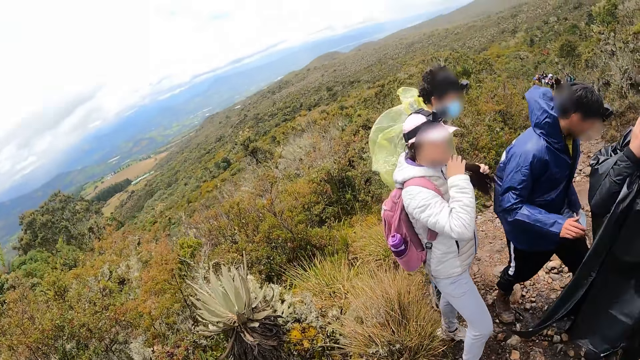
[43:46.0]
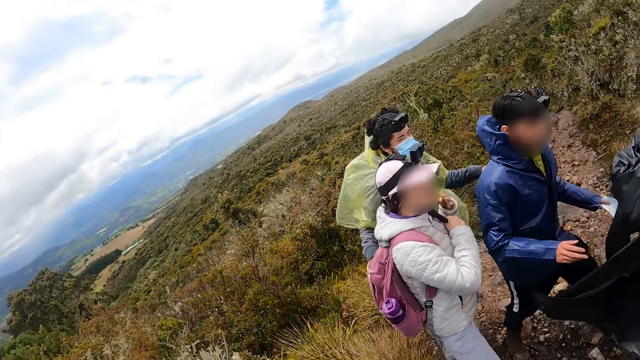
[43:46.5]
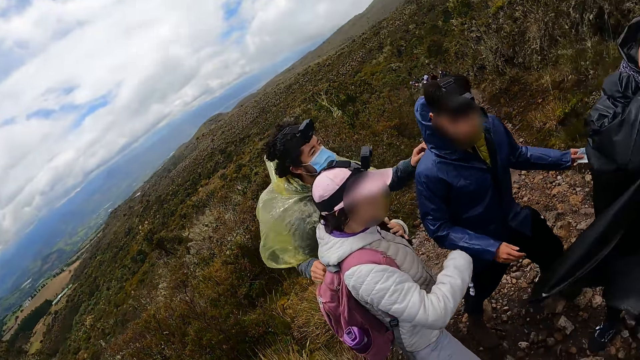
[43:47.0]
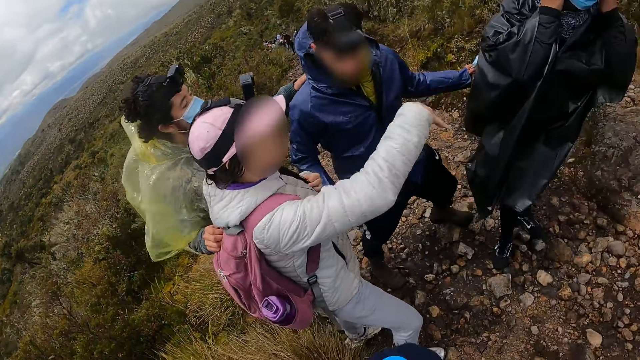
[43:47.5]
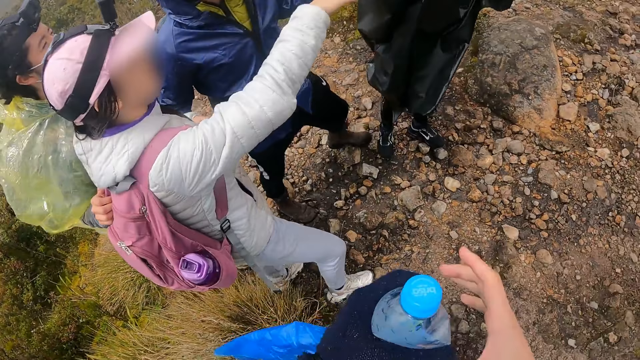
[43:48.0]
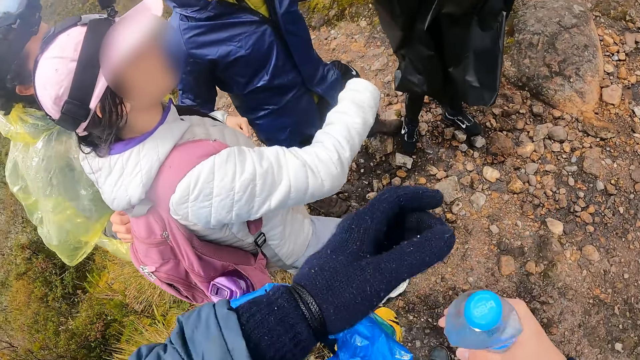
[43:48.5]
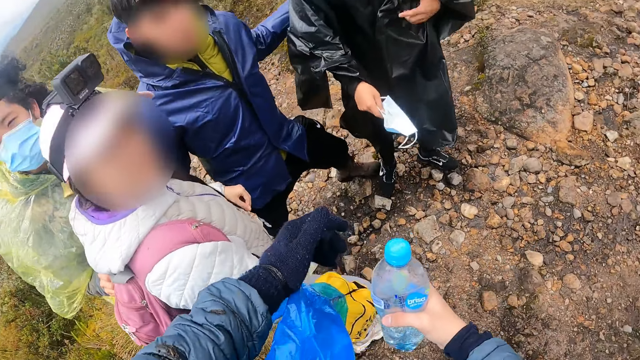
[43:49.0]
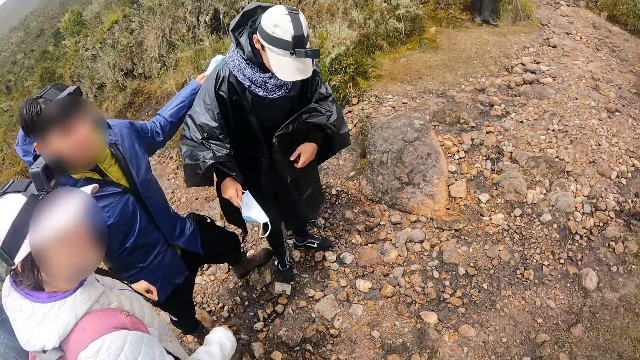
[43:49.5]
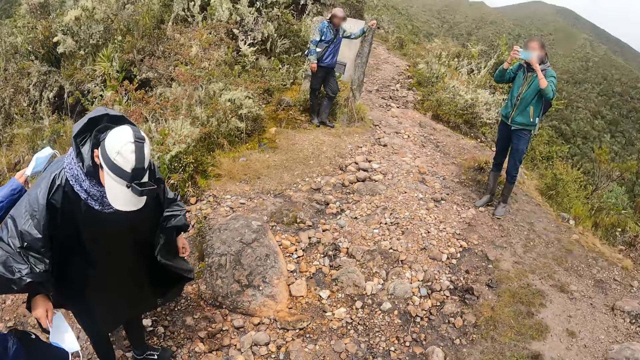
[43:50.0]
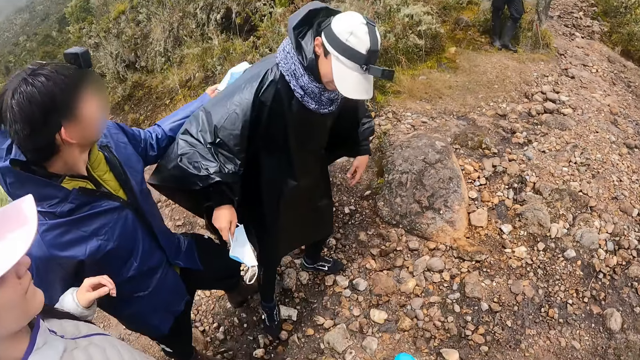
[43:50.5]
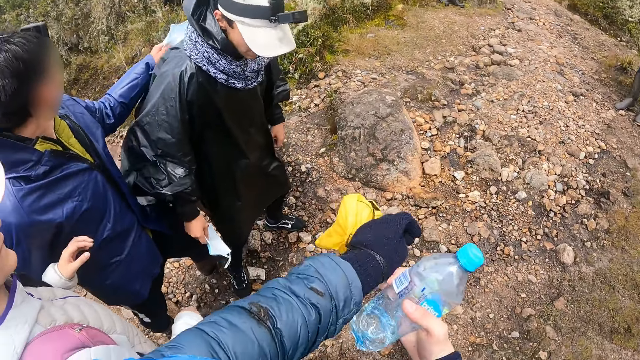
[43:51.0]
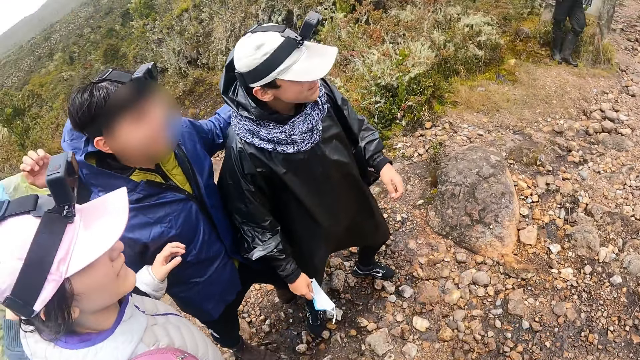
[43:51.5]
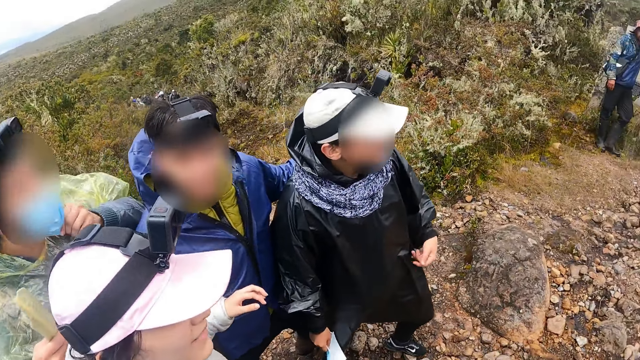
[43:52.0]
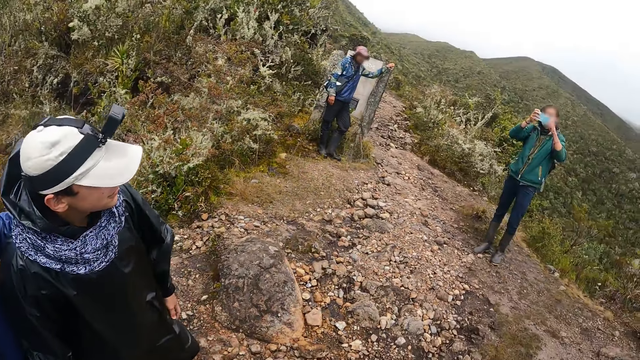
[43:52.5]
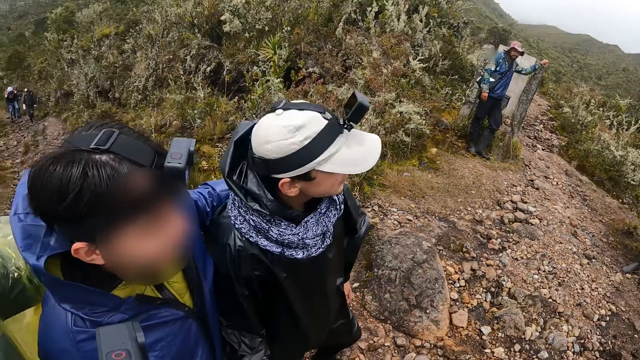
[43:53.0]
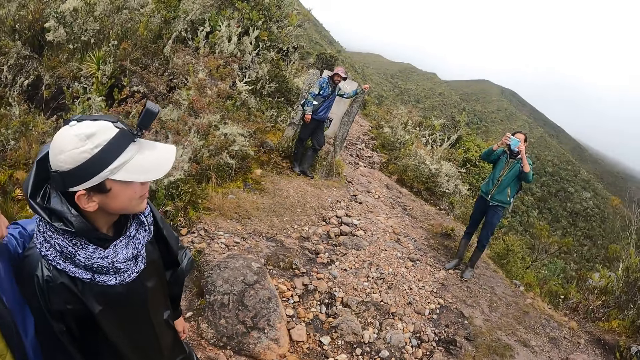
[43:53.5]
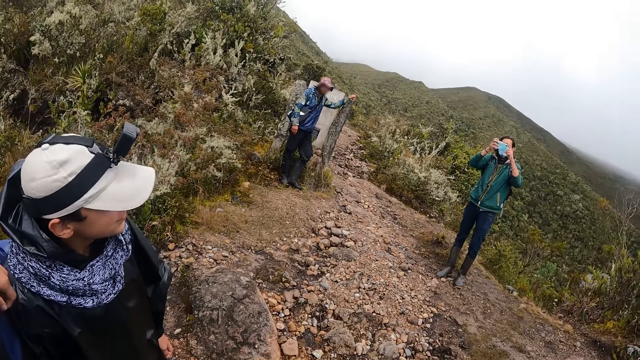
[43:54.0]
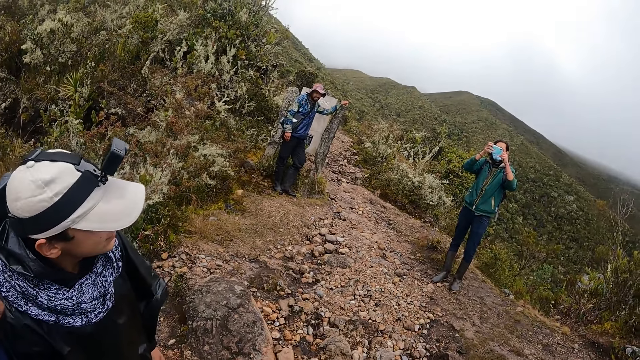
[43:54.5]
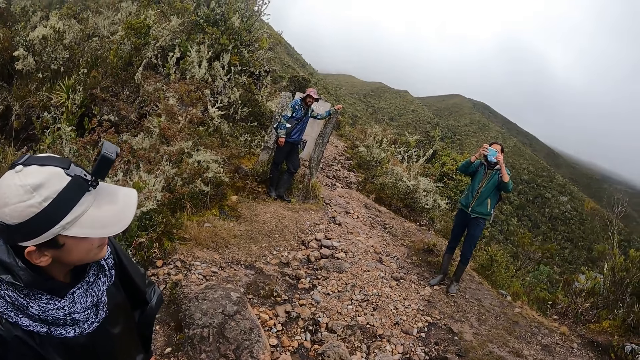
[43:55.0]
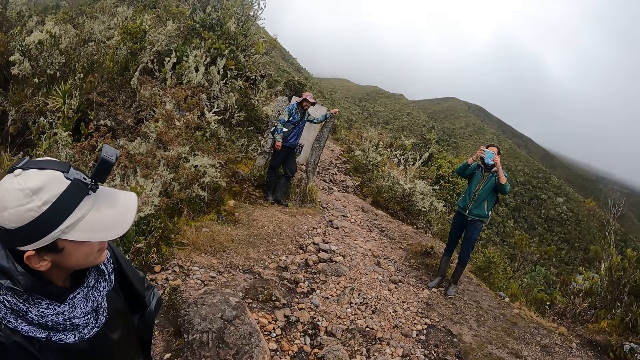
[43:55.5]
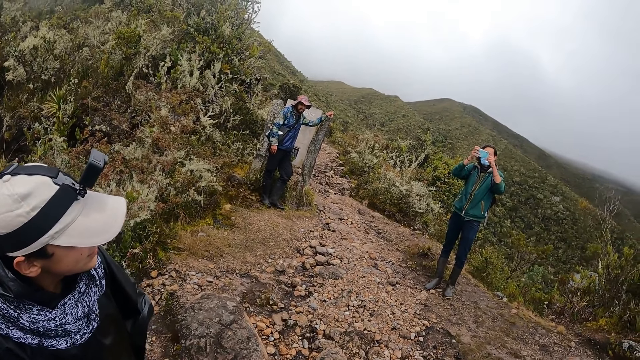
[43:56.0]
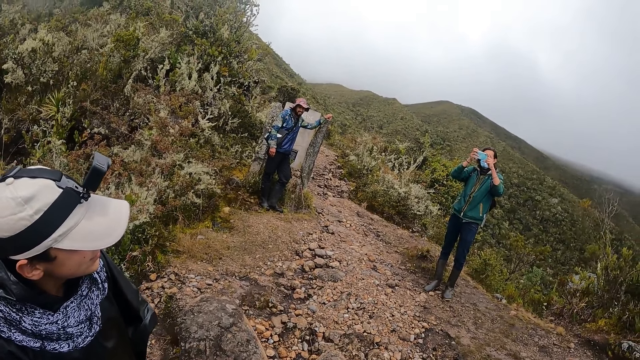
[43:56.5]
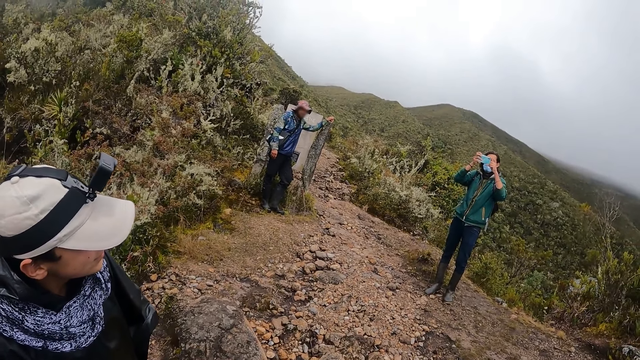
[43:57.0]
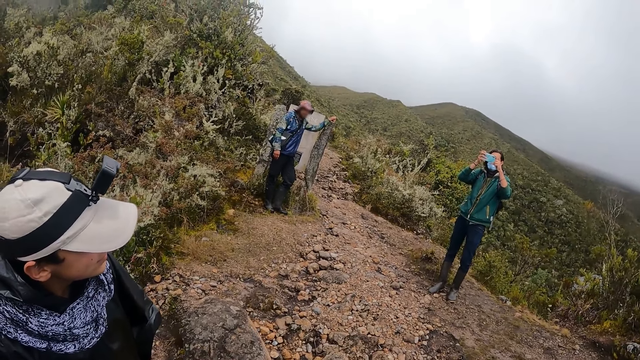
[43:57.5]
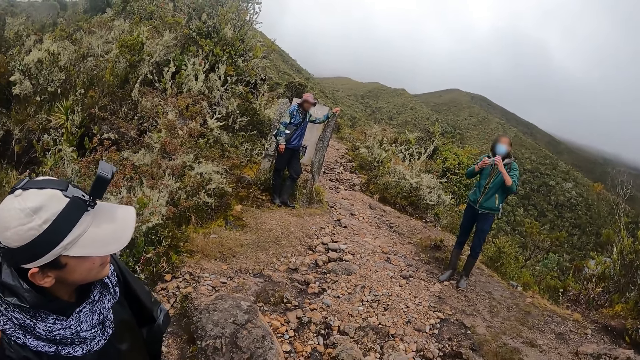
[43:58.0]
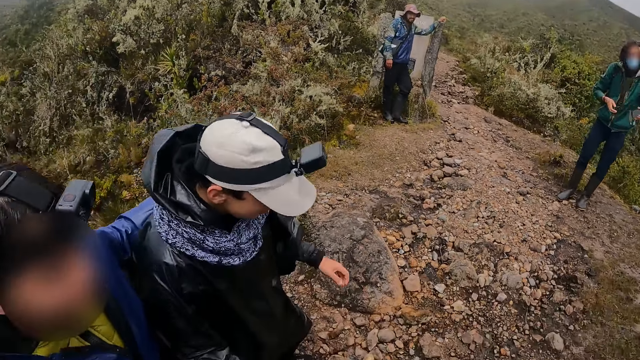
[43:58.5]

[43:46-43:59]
A woman stretches her right hand. The camera wearer holds the bottle with both hands. He looks around. A man takes pictures of the camera wearer. The camera wearer removes the sling bag from his left hand with his right hand. He lifts both hands. He looks around. The man records with a phone.

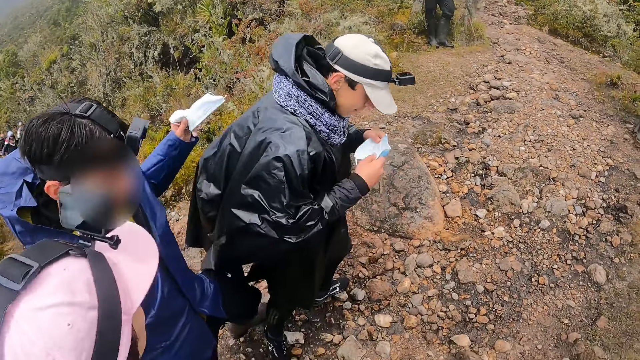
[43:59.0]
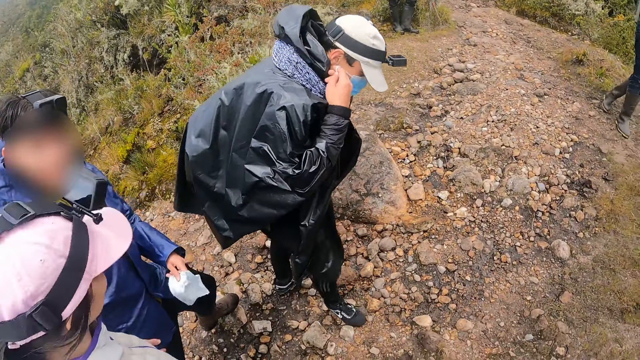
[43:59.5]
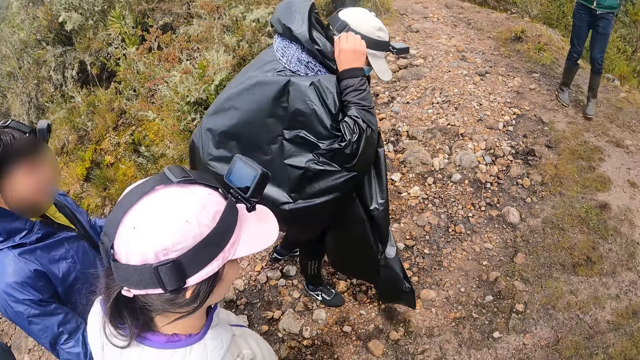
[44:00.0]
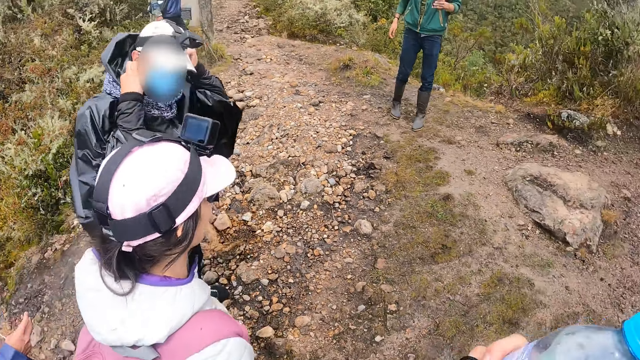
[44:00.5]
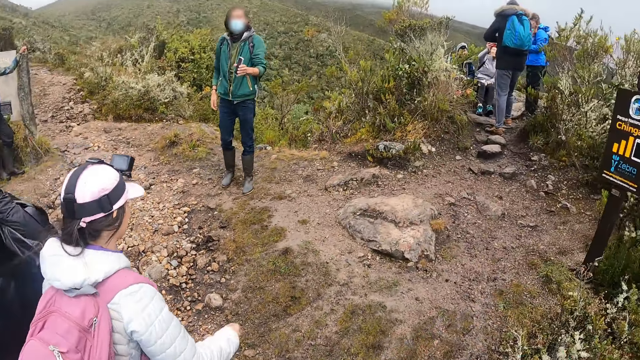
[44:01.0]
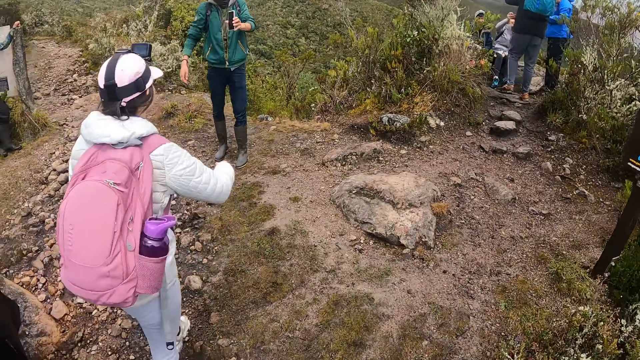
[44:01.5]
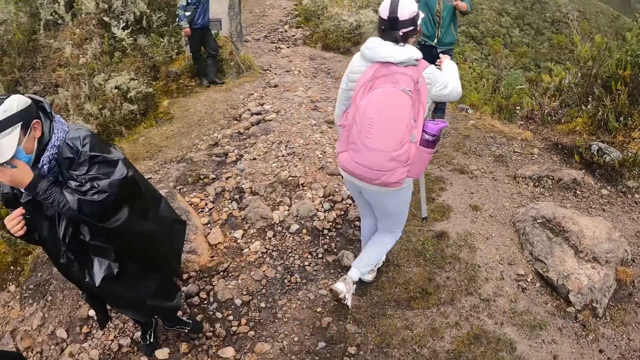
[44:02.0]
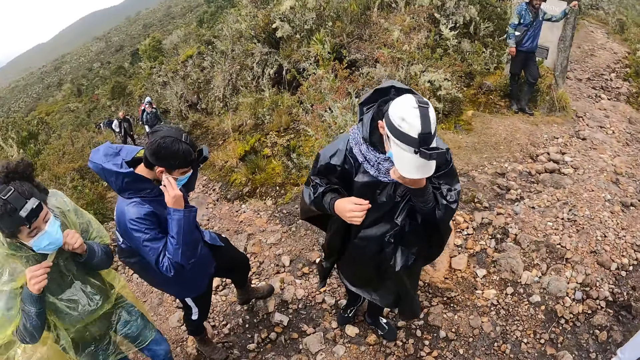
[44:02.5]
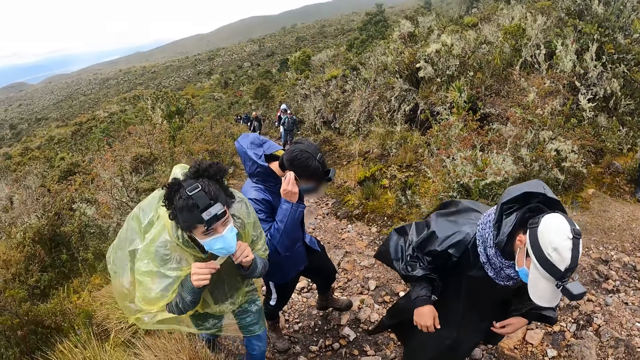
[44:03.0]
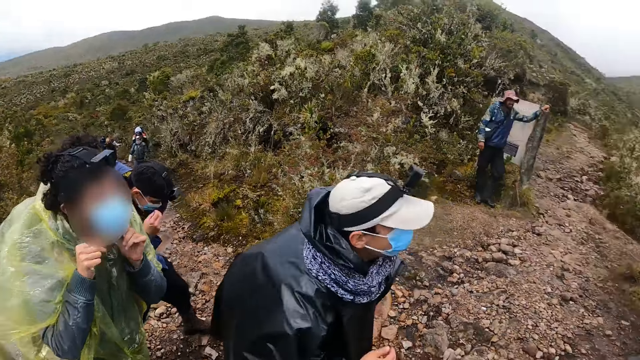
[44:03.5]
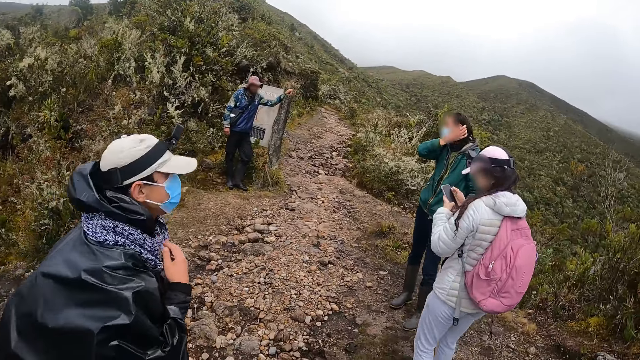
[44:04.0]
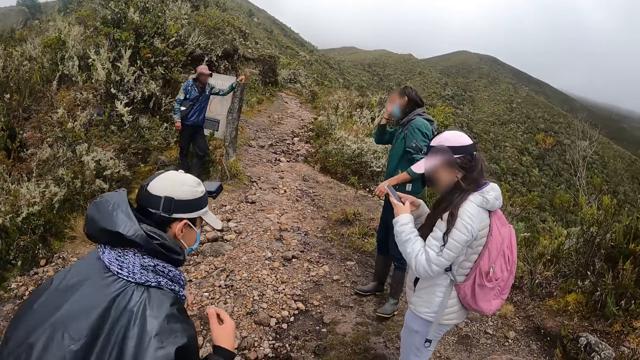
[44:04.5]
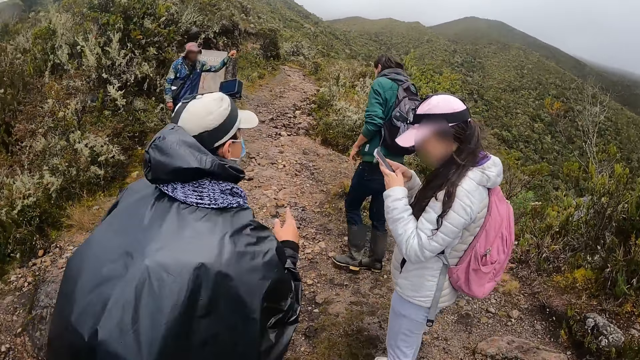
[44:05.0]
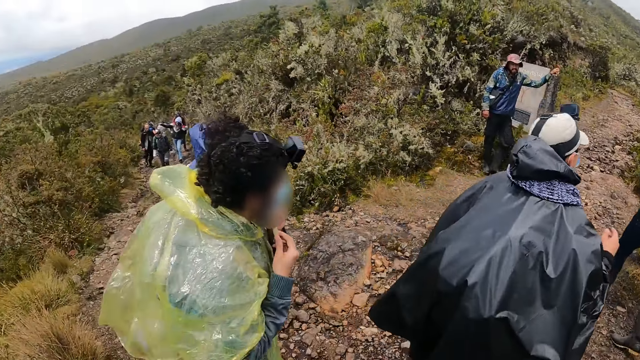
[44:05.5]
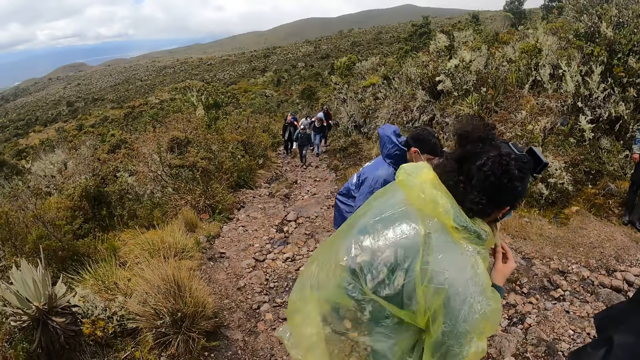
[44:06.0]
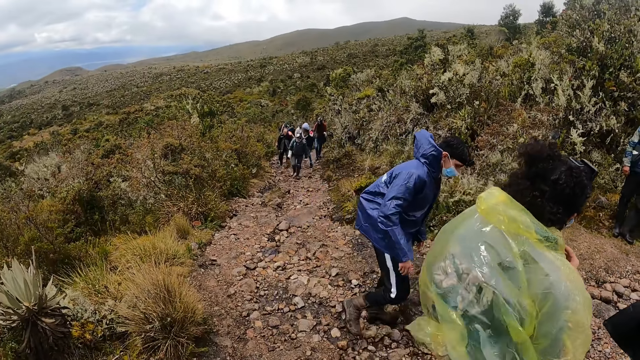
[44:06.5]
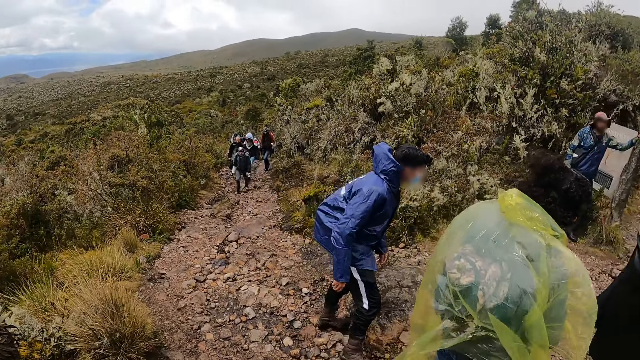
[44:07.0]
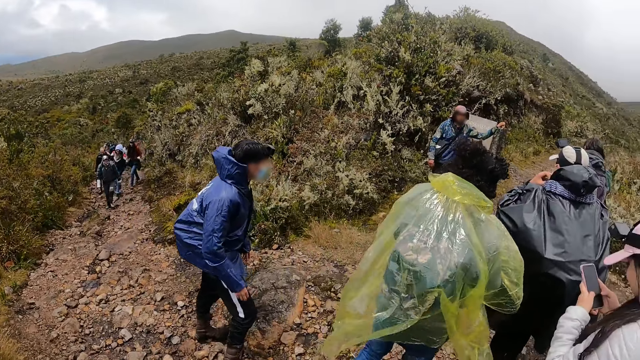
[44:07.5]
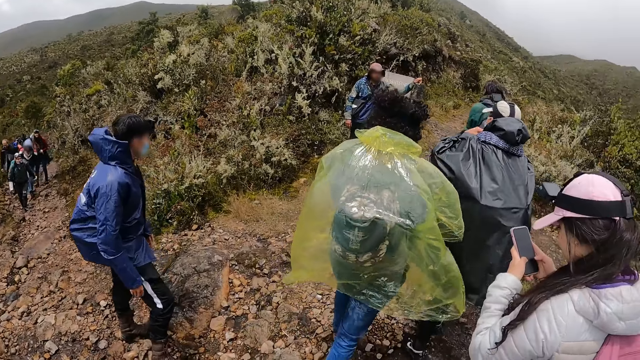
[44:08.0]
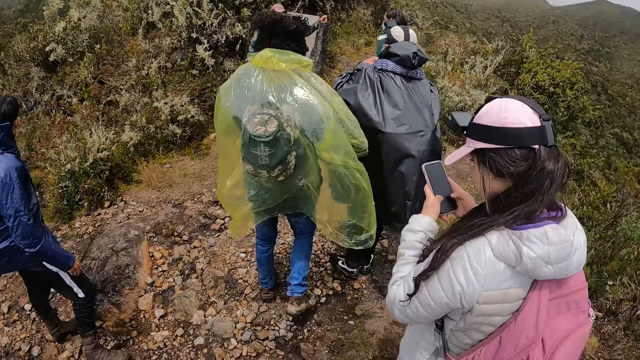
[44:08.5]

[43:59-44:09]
The camera wearer looks around.
